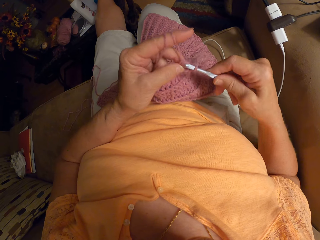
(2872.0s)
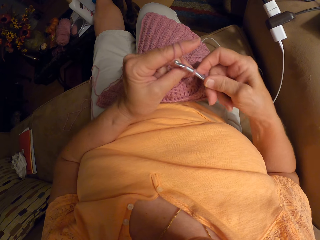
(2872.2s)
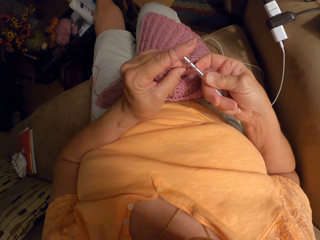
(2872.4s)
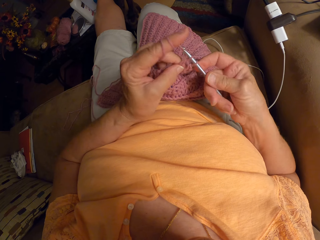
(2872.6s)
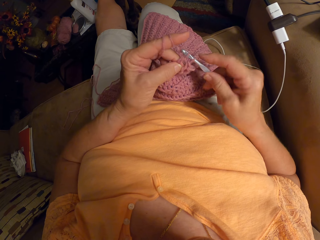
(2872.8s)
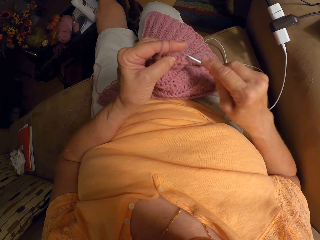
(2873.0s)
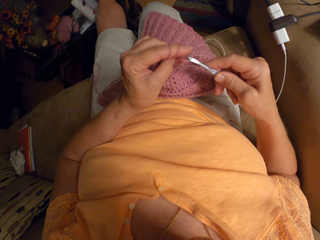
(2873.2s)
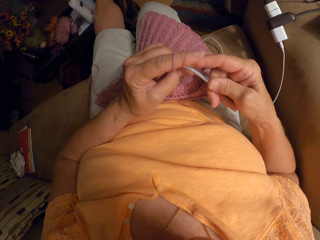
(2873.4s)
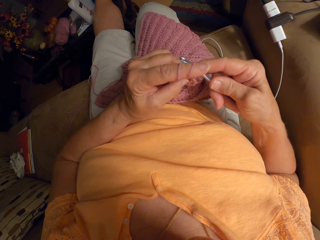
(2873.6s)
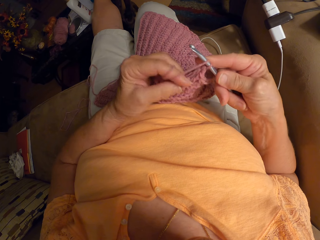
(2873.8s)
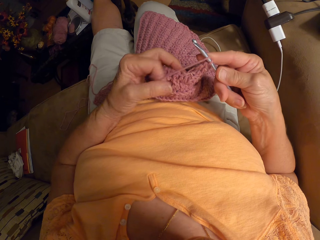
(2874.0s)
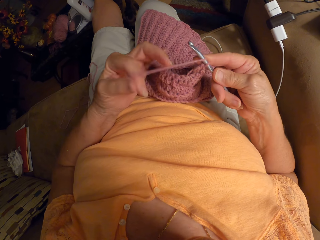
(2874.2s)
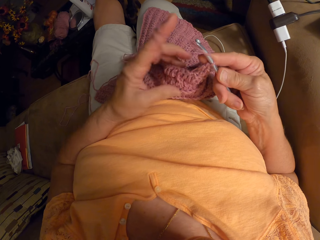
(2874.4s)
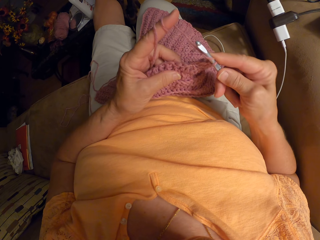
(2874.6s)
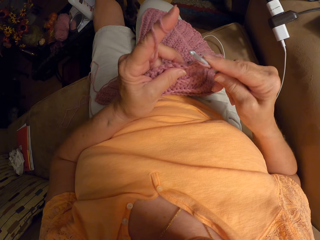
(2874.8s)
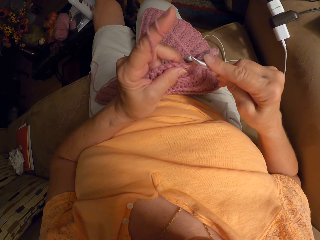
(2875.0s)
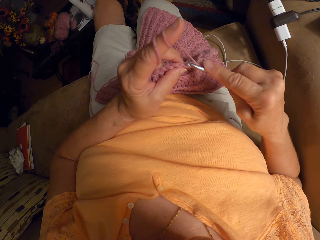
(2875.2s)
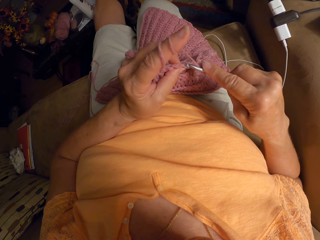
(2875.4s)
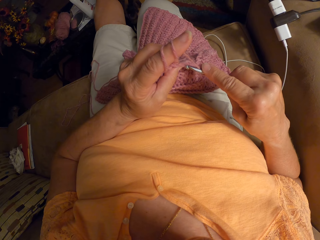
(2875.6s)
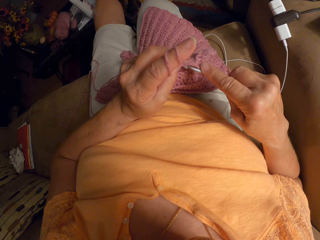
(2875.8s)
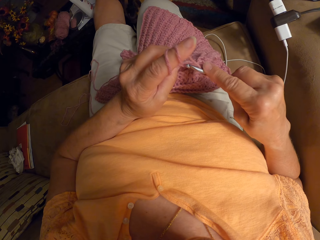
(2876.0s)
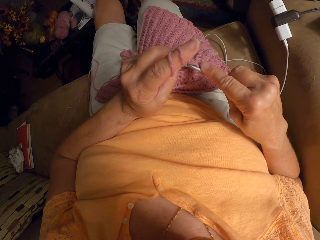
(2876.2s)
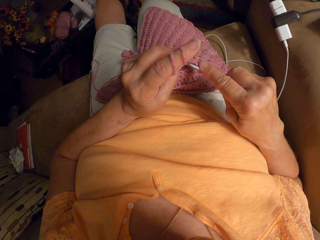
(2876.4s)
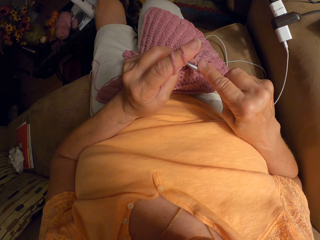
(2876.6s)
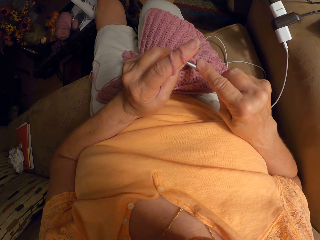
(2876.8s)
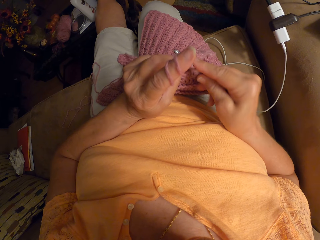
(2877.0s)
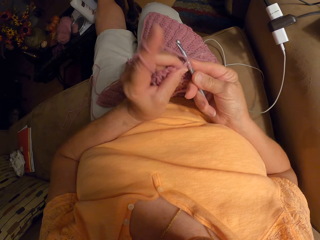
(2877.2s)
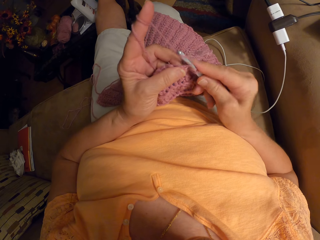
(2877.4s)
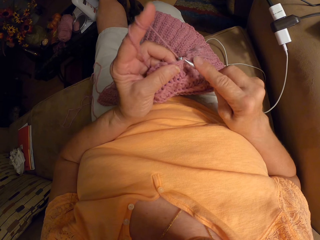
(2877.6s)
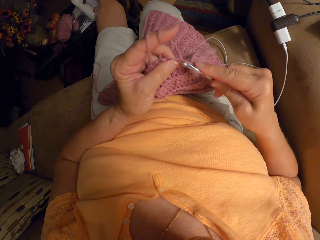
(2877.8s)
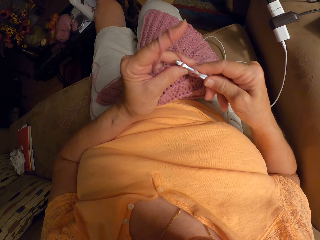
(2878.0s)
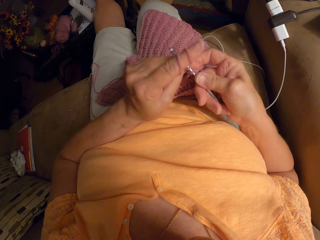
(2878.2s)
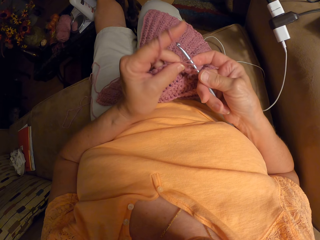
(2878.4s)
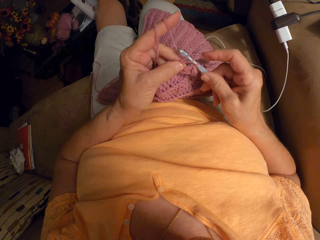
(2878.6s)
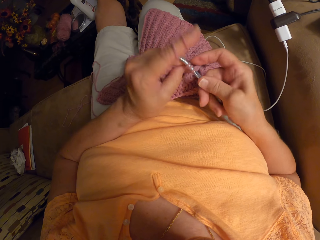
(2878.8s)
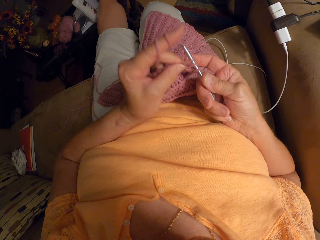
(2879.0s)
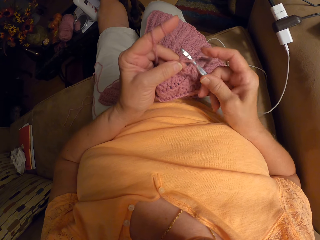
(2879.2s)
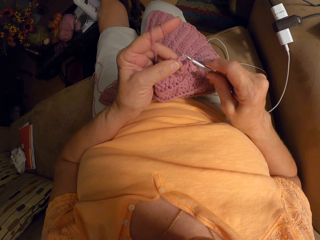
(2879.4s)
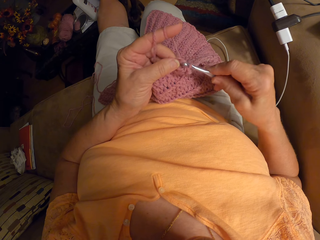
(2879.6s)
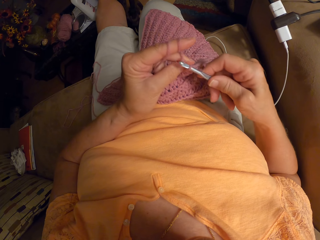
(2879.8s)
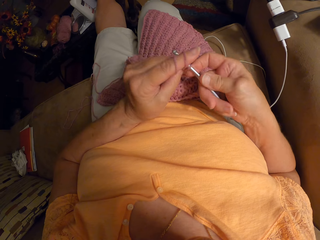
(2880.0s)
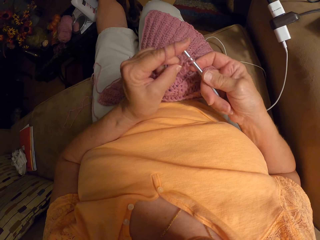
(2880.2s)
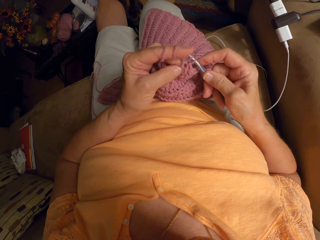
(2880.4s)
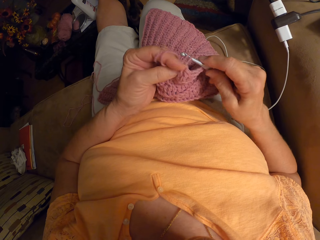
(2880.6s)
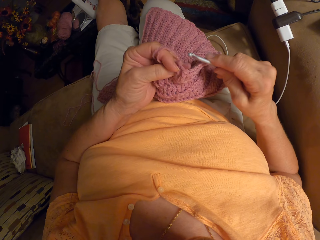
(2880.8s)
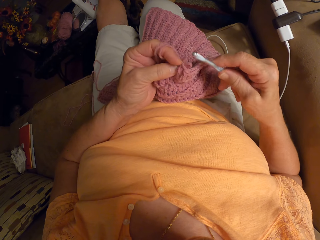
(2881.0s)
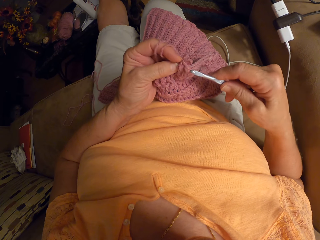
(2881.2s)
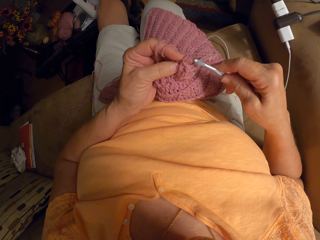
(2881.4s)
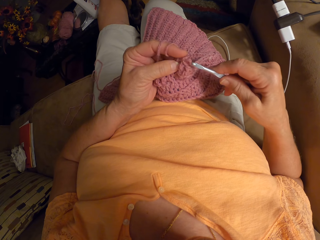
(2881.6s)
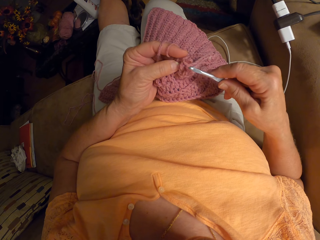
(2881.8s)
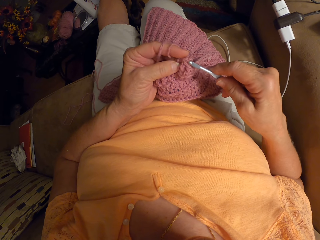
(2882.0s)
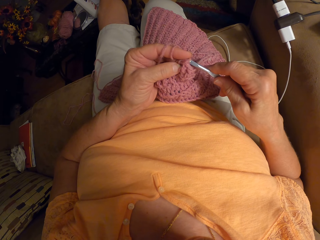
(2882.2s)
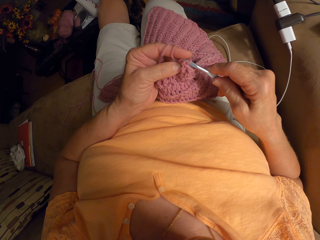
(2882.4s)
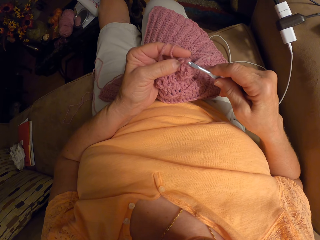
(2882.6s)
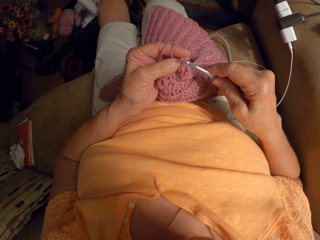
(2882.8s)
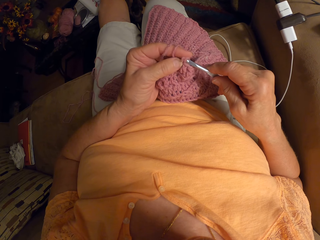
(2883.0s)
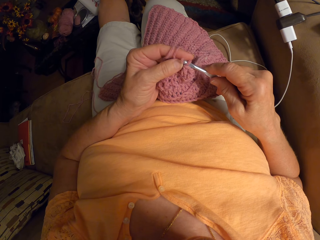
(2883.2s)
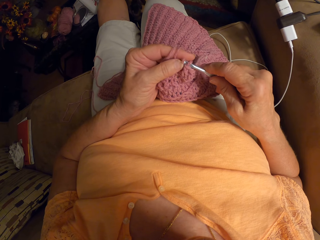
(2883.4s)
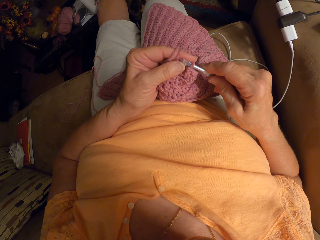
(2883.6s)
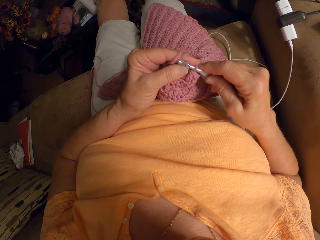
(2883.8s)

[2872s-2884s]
The camera wearer adjusts the yarn in her finger. She crochets with the yarn.

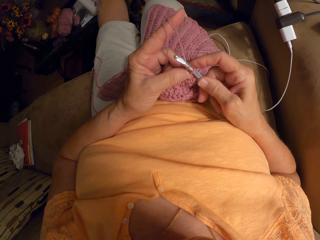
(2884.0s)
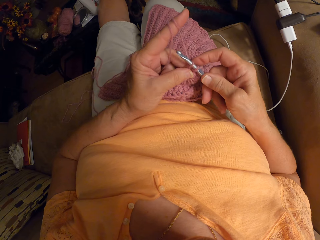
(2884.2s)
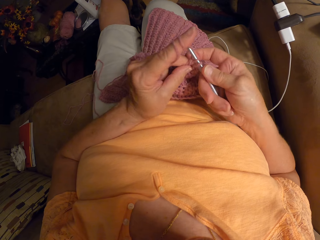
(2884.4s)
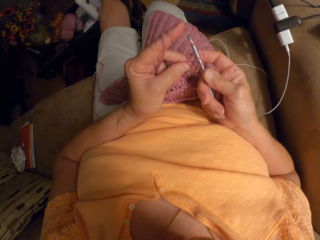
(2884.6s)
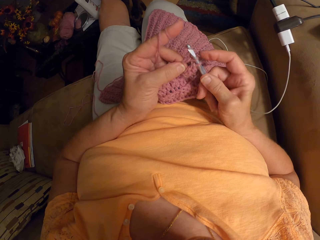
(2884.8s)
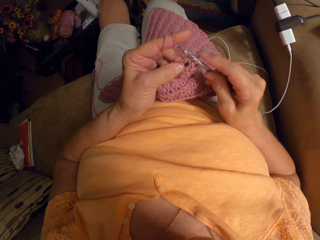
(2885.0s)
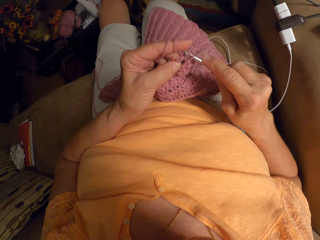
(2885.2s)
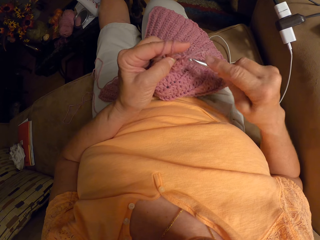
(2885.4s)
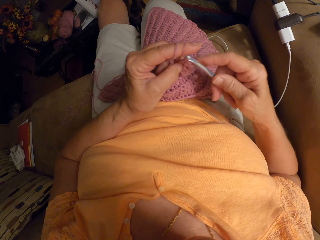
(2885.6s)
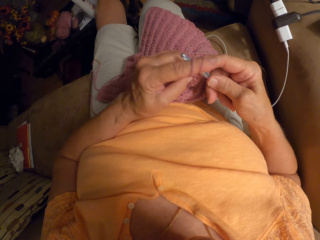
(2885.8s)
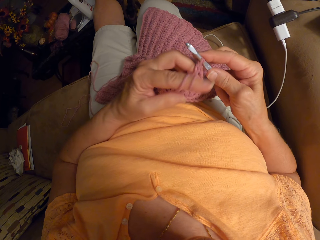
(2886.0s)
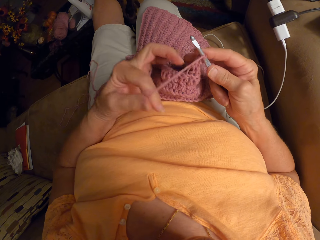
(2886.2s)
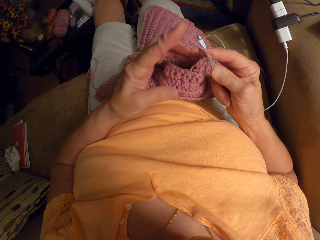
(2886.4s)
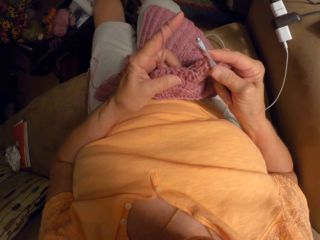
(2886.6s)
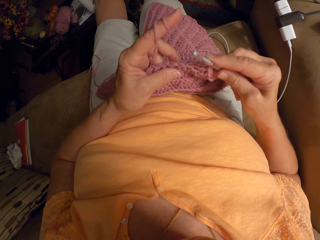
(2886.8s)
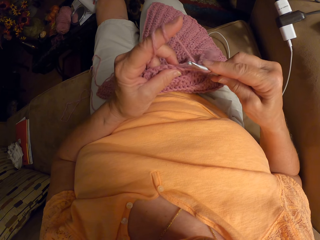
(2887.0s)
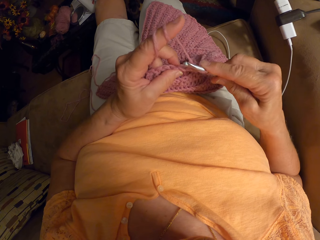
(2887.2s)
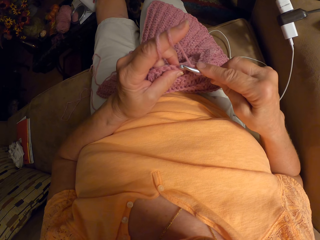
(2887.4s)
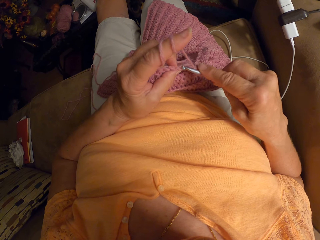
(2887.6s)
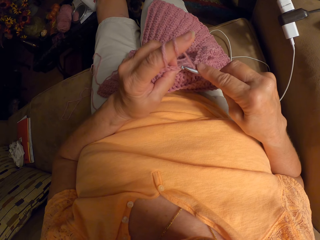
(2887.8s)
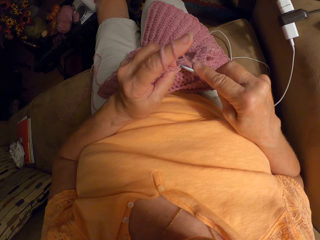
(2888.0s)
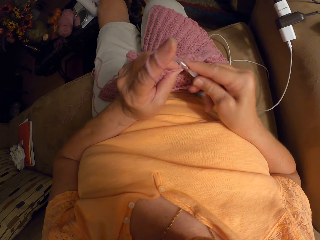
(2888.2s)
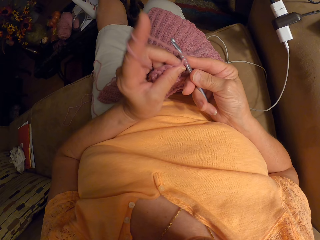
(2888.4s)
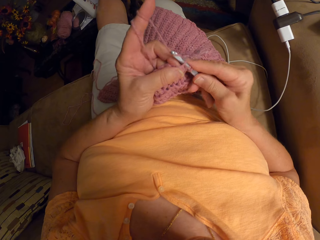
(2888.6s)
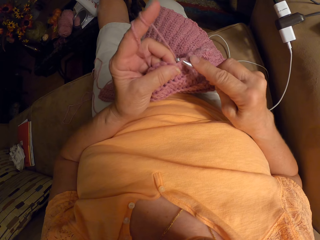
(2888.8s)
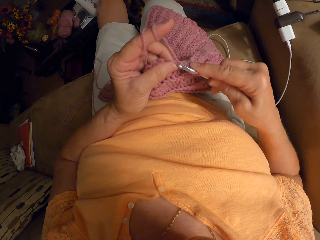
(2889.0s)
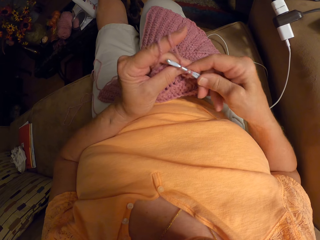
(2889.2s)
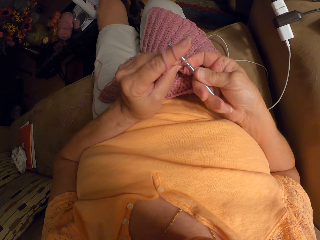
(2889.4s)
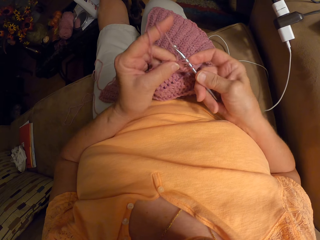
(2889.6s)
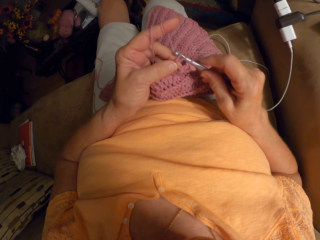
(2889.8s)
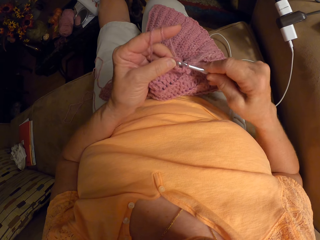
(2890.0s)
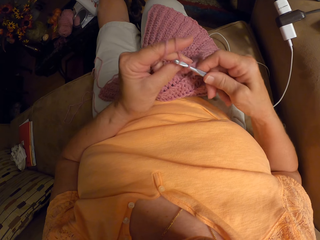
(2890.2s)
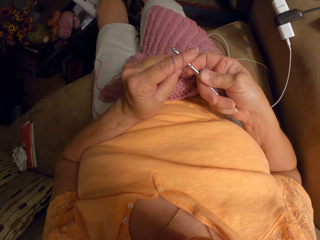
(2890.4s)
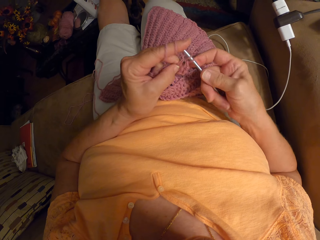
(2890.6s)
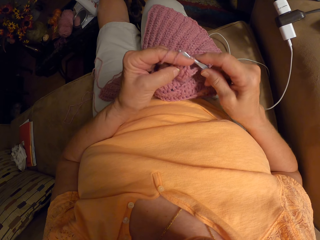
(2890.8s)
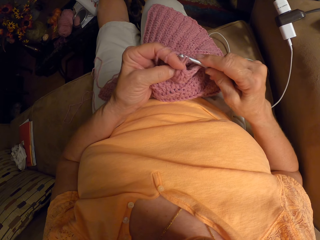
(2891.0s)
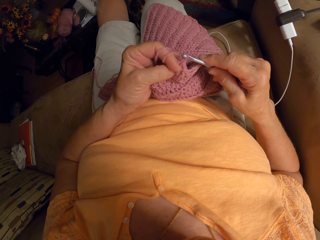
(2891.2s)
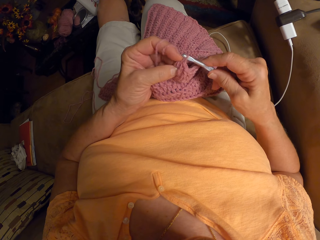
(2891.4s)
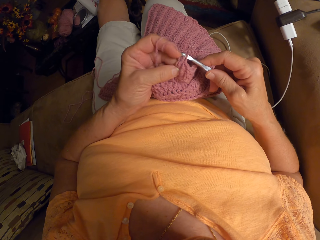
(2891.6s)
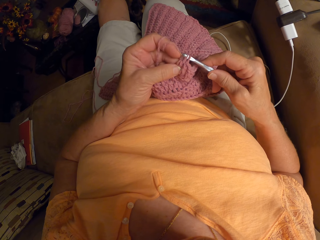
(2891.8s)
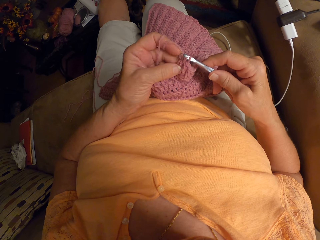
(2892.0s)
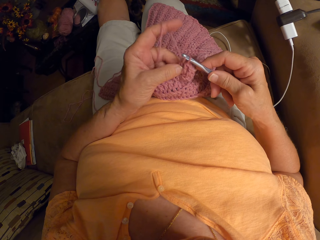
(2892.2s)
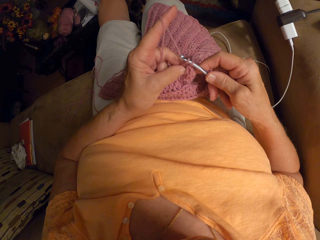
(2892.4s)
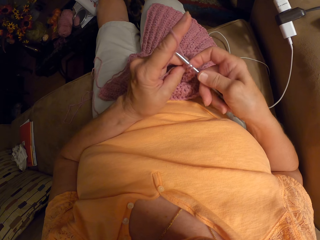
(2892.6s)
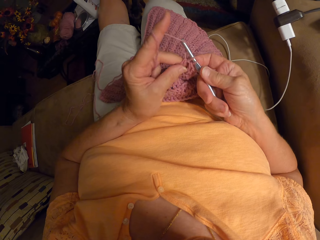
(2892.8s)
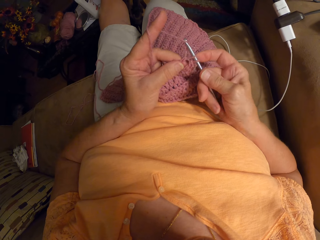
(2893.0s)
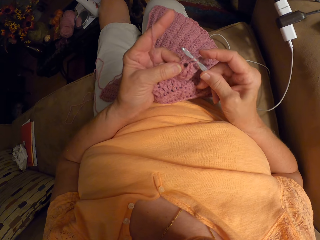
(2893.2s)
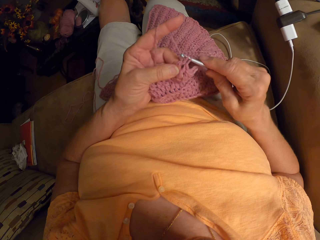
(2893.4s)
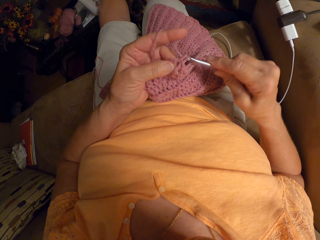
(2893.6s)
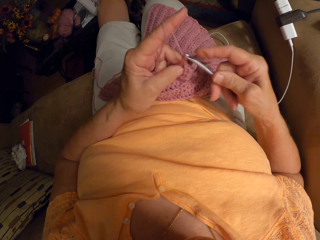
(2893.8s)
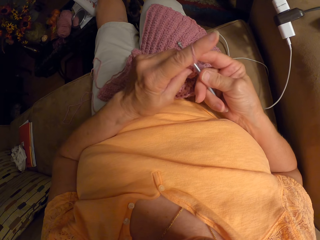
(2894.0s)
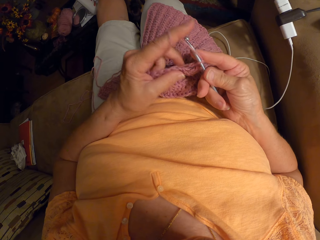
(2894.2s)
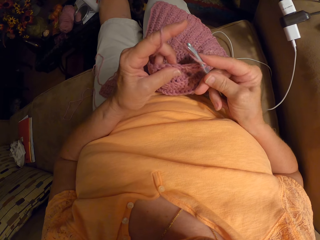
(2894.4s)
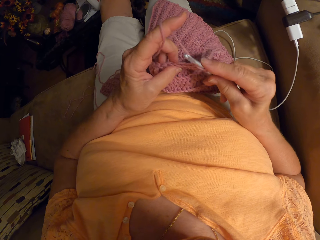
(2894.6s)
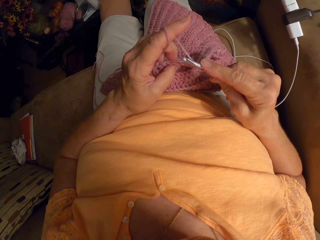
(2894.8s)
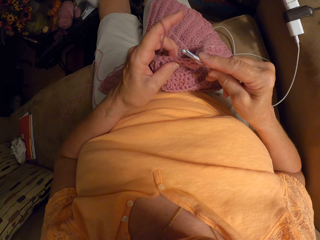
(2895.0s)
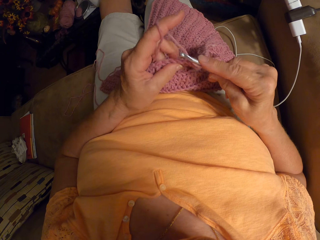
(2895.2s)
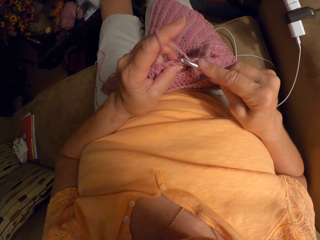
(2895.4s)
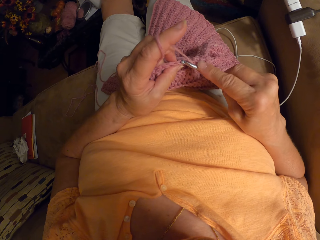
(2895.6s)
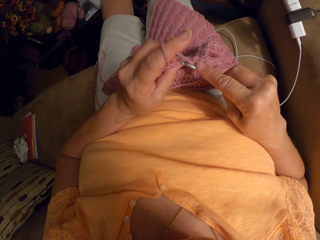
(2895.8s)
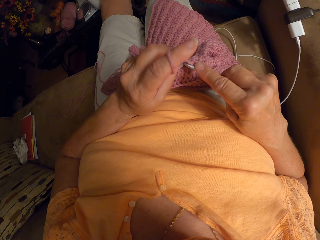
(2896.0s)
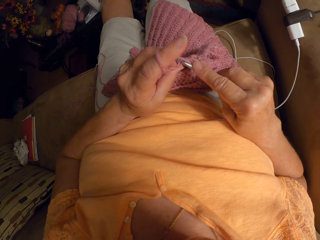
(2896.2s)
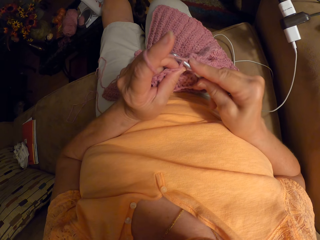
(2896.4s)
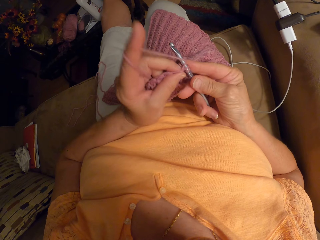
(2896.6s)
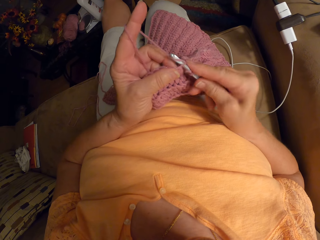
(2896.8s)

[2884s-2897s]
The camera wearer adjusts the yarn in her finger. She crochets with the yarn.
